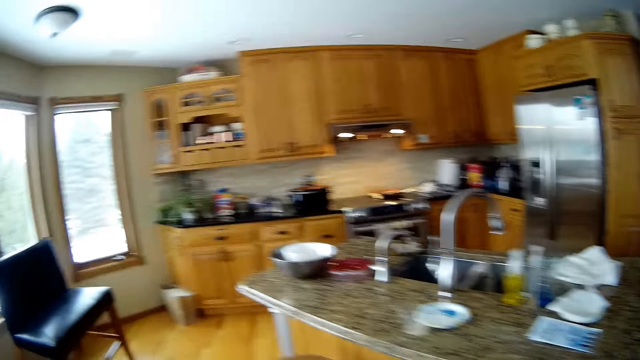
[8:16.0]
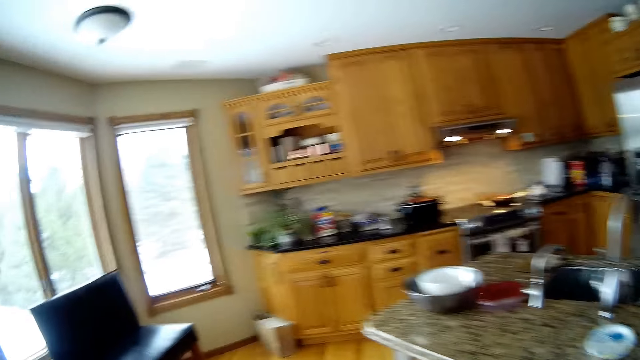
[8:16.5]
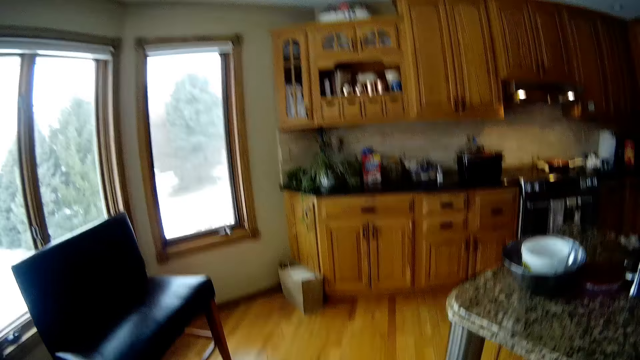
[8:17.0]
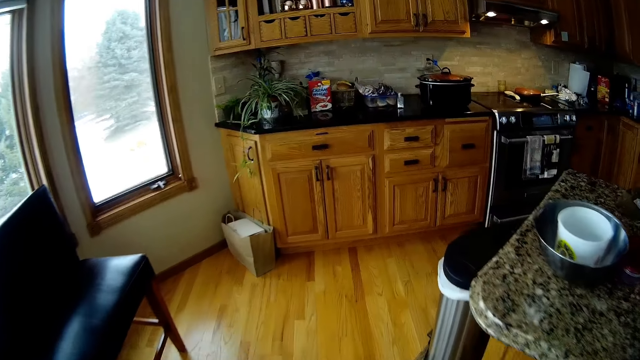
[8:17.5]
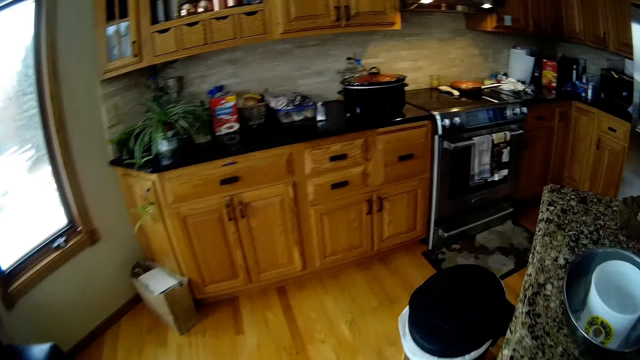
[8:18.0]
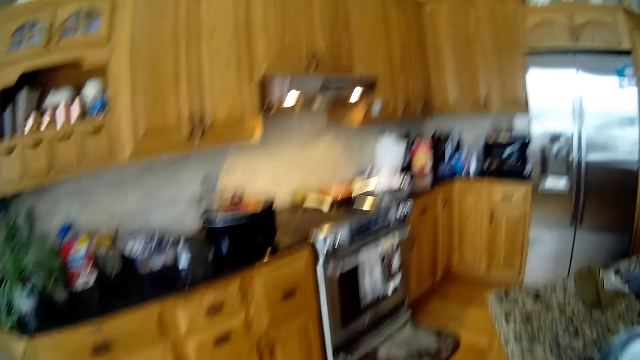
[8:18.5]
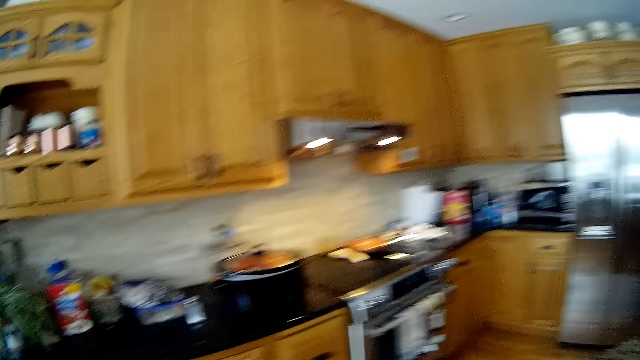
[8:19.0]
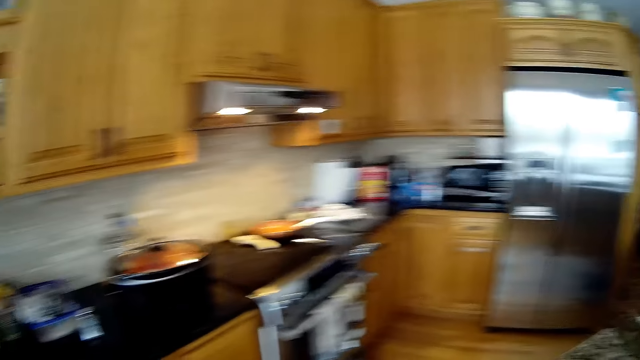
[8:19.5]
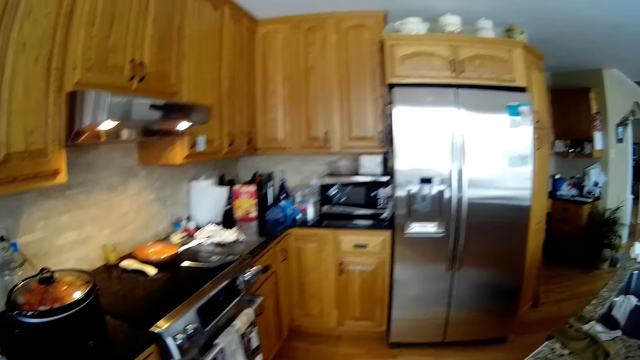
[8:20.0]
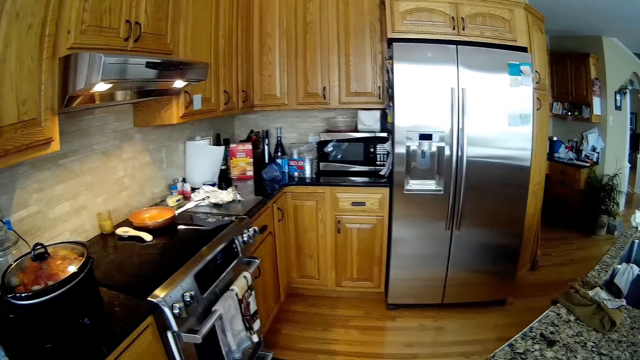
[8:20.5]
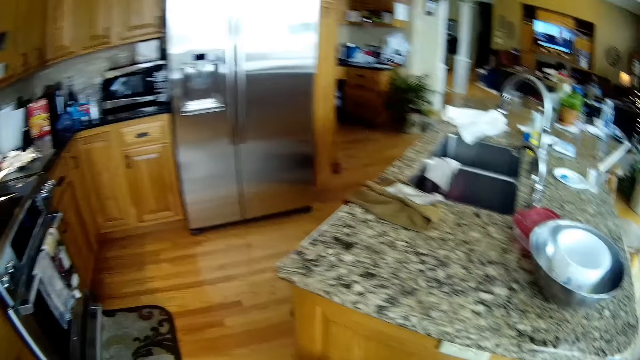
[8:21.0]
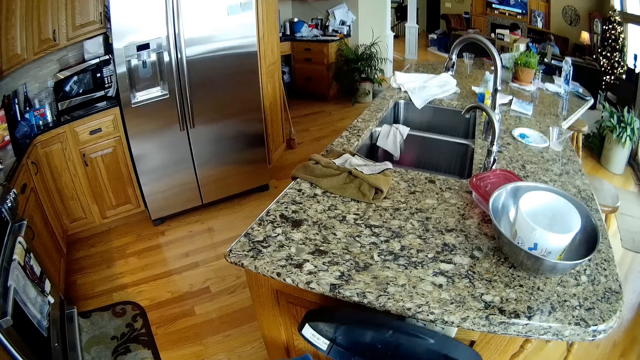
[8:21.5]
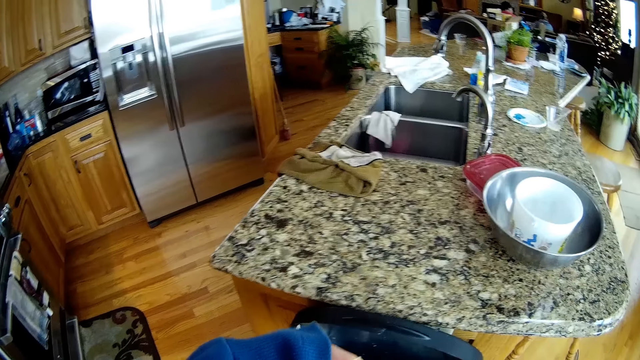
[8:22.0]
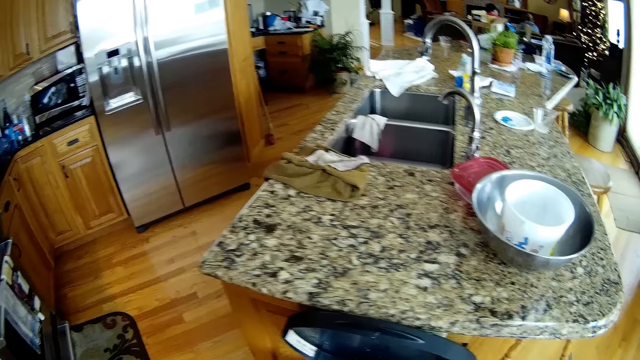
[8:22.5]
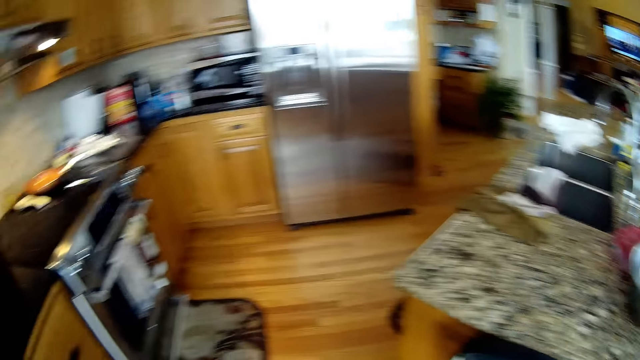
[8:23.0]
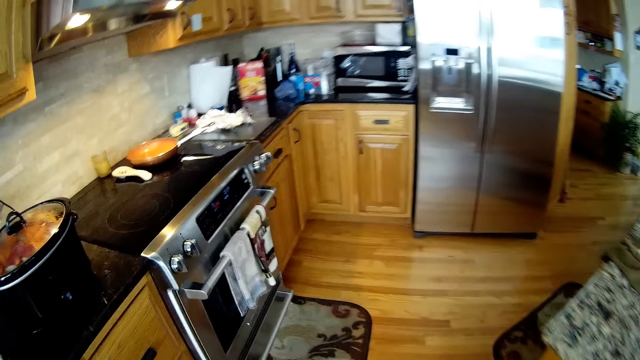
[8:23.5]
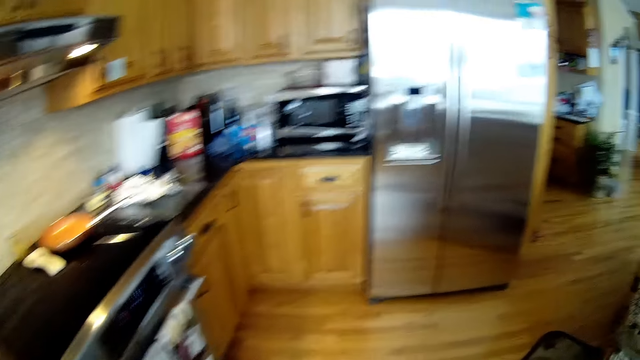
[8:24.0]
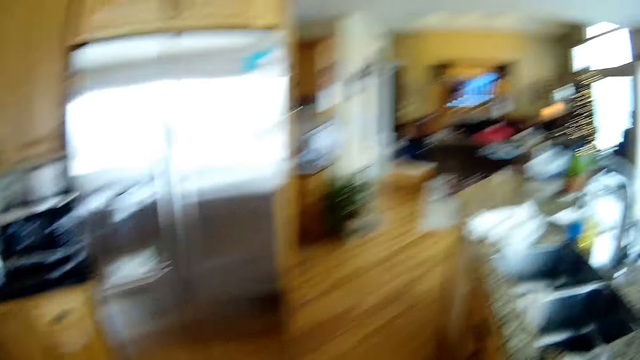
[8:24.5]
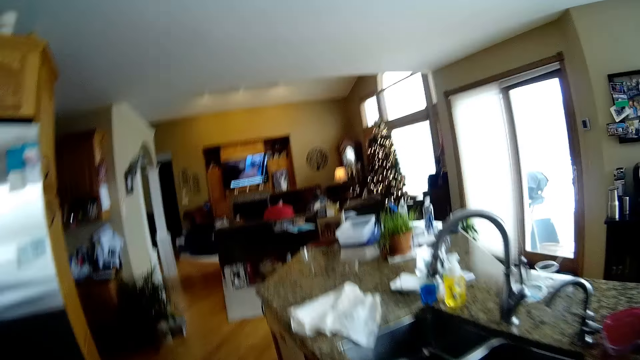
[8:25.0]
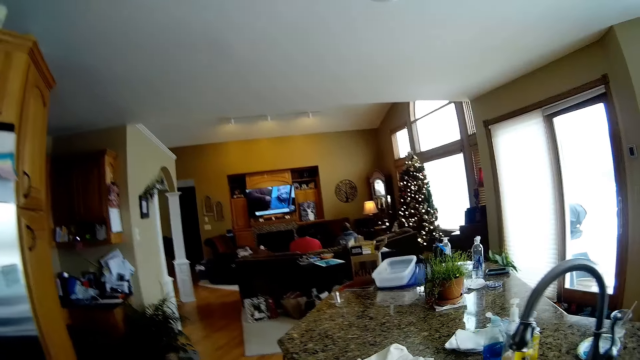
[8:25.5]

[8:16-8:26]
The camera wearer drops dirt in a bin with her left hand. She opens the dust bin. She moves her hand. She walks around the house.

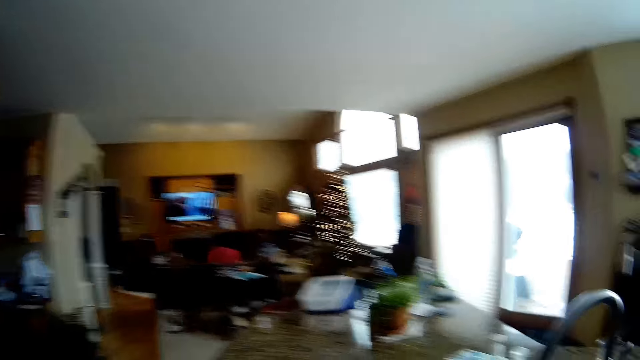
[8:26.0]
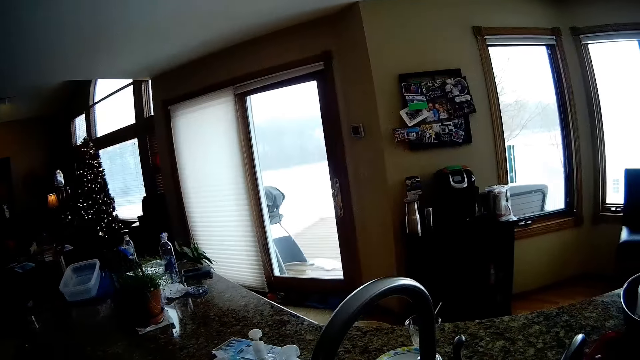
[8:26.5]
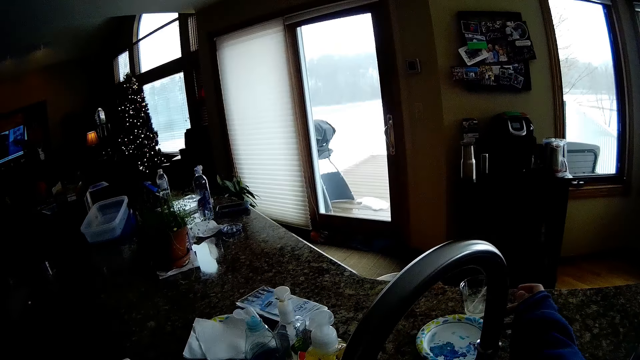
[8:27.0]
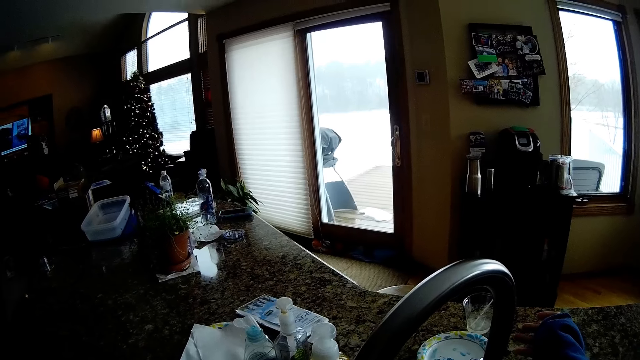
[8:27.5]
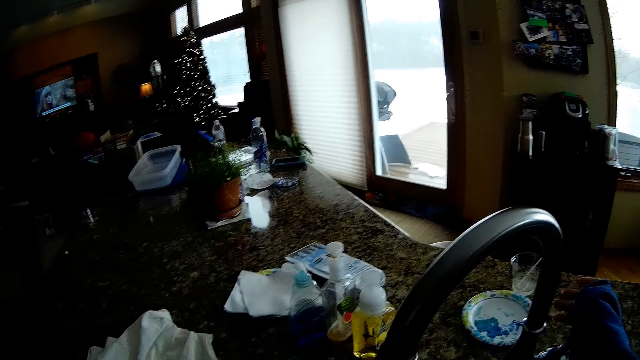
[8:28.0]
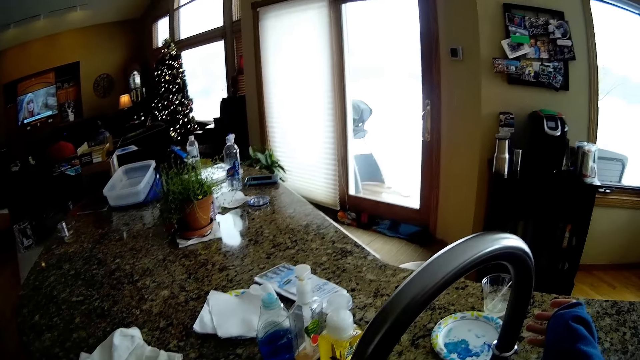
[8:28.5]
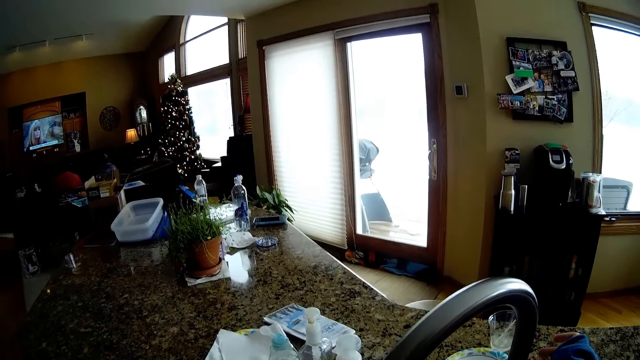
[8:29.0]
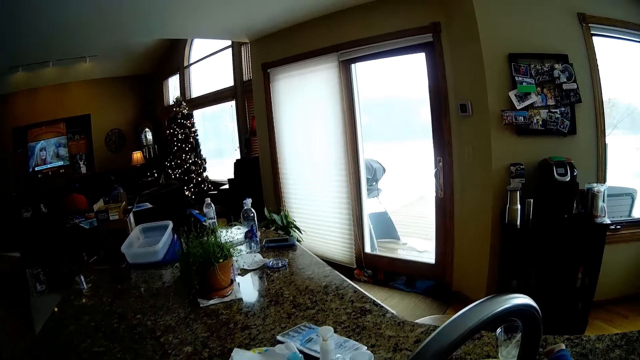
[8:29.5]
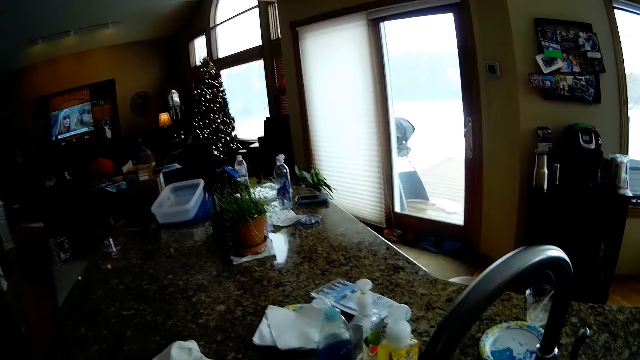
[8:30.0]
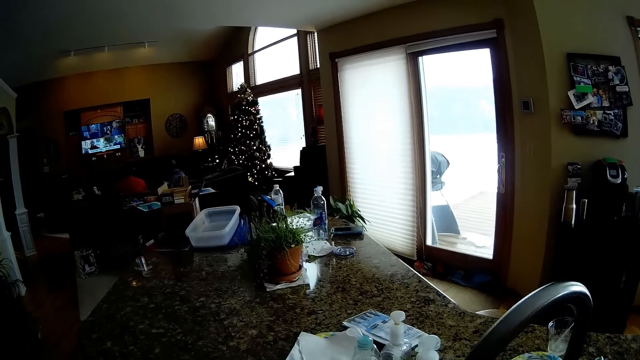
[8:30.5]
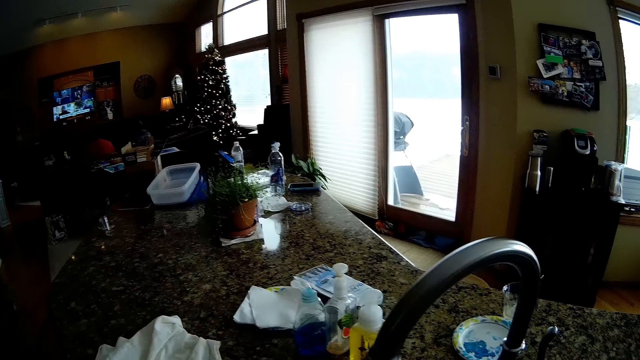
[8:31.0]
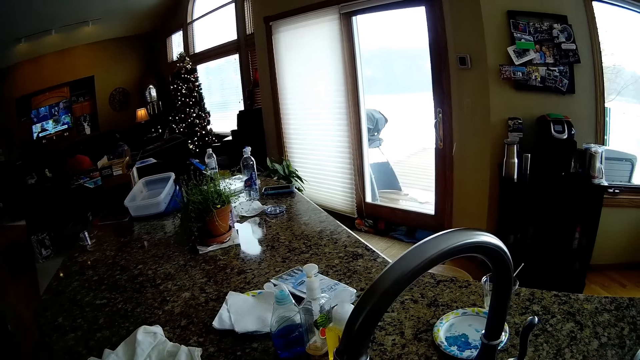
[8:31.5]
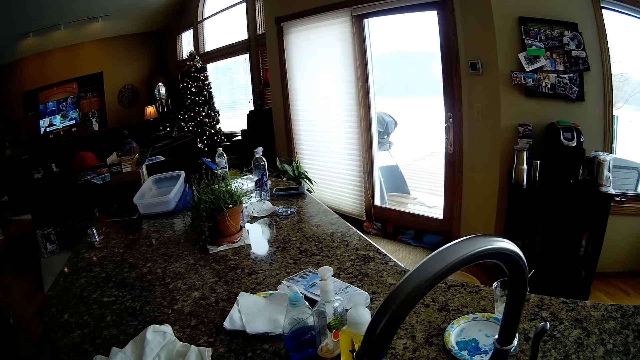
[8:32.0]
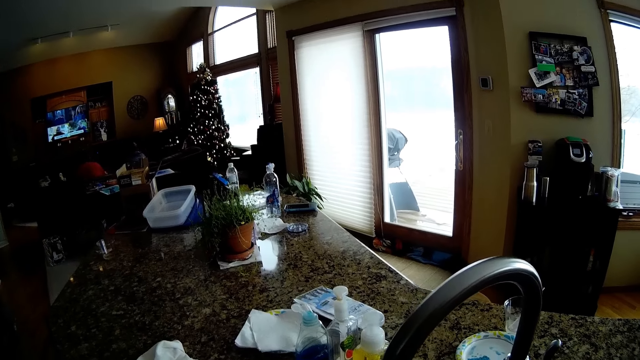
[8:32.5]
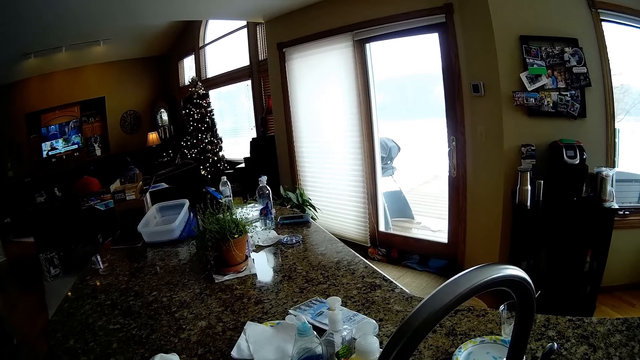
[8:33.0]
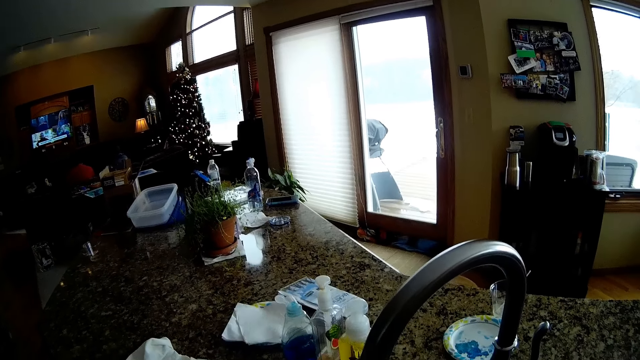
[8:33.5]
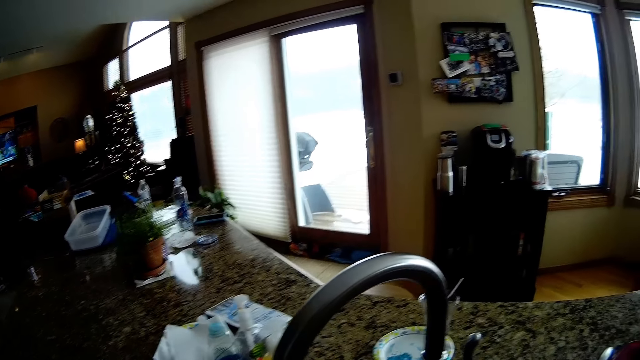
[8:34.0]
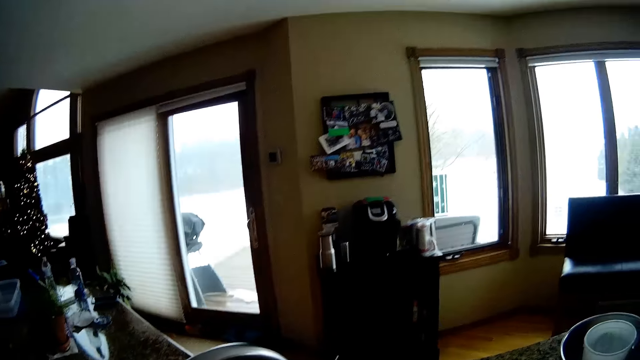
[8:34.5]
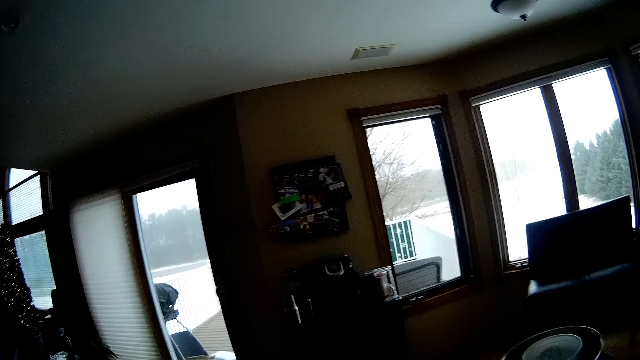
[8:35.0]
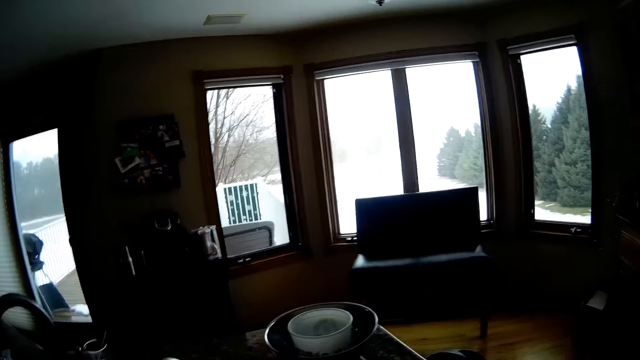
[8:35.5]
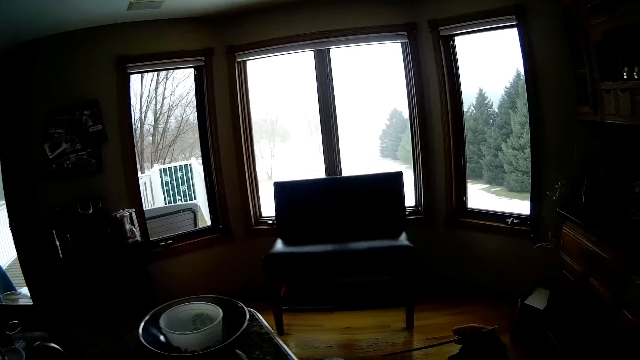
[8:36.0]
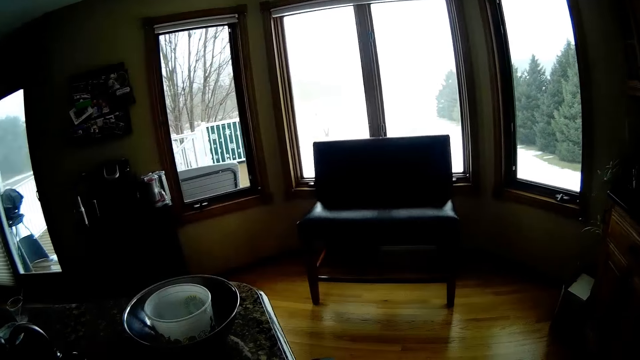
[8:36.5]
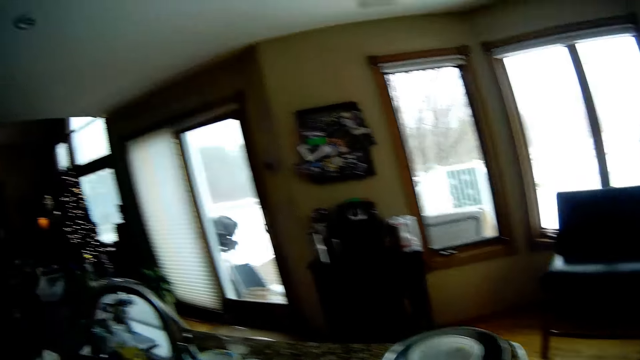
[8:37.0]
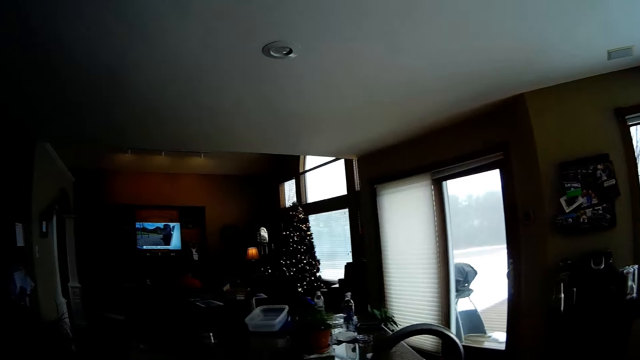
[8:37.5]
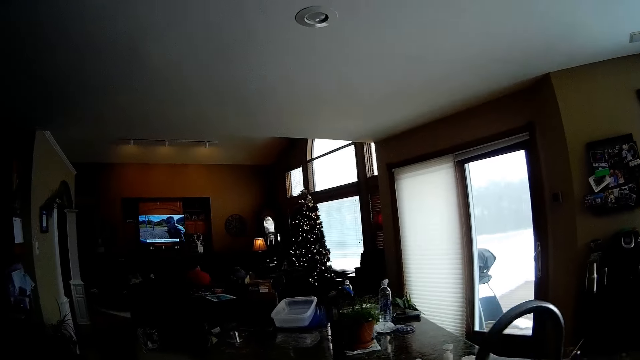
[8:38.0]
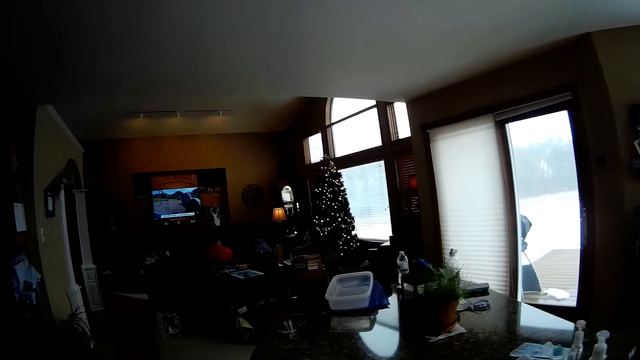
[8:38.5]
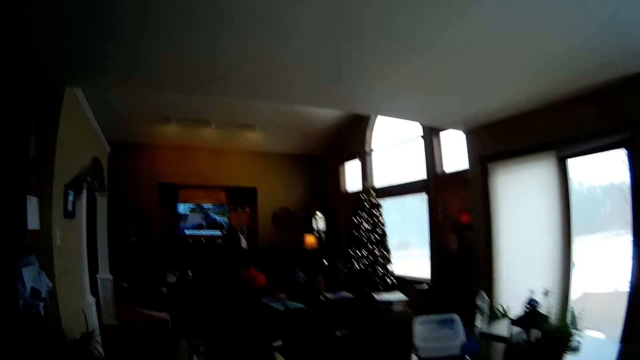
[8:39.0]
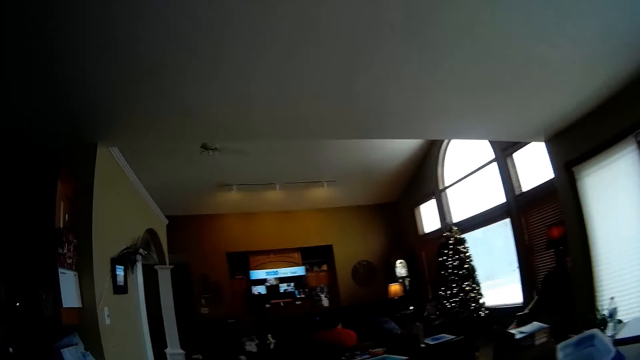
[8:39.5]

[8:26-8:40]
The camera wearer turns the tap on with her right hand. She turns the tap off with her right hand. She looks around the house. She walks around the house. She drops a stick in the bin with her right hand.
